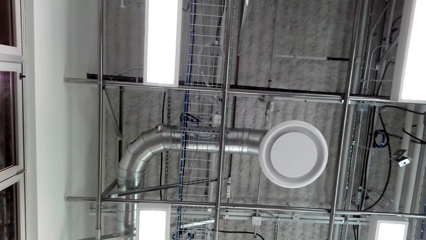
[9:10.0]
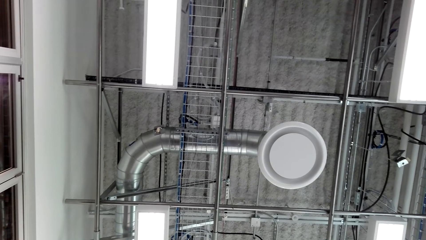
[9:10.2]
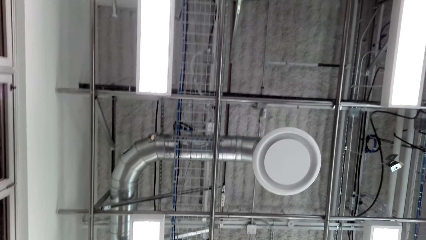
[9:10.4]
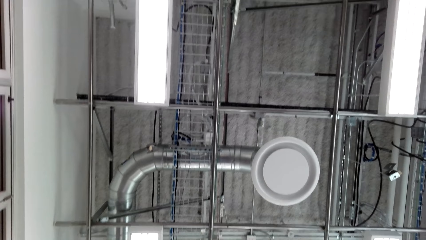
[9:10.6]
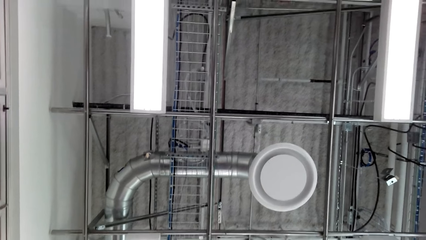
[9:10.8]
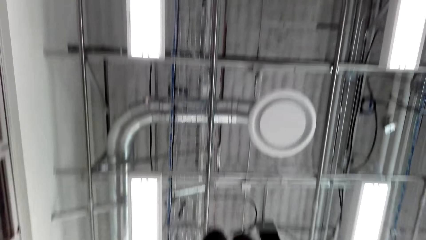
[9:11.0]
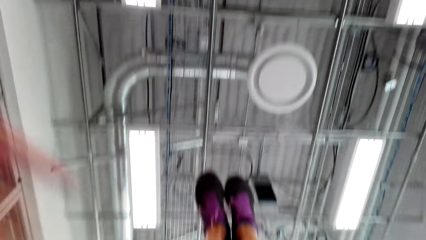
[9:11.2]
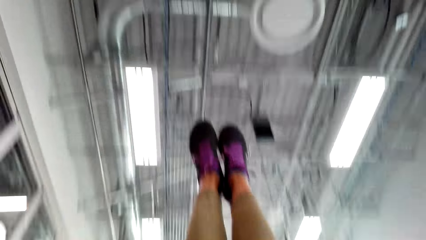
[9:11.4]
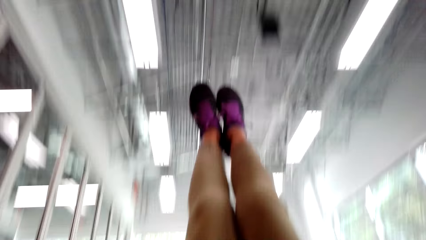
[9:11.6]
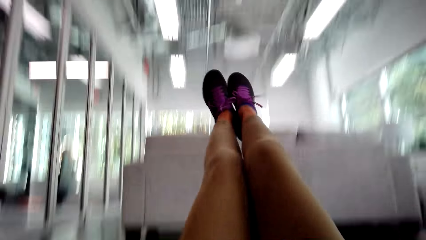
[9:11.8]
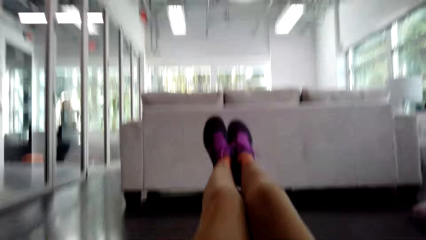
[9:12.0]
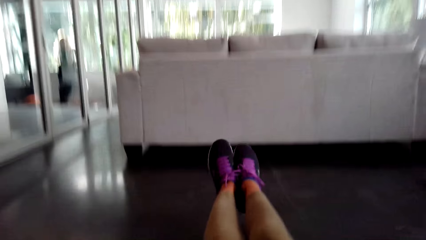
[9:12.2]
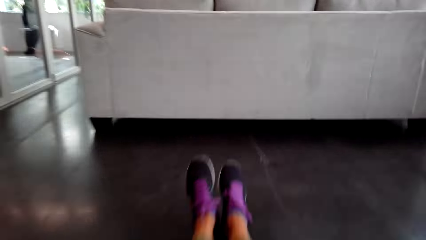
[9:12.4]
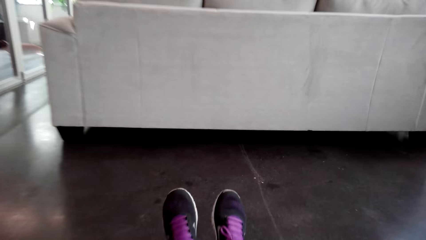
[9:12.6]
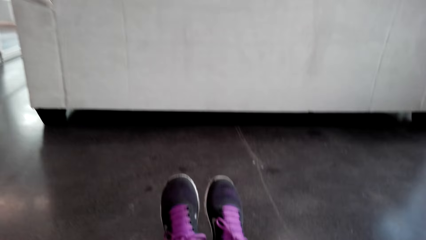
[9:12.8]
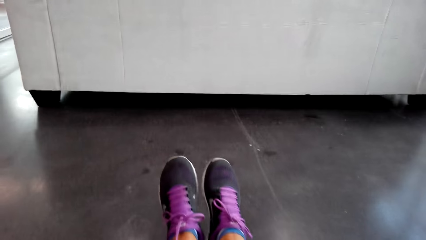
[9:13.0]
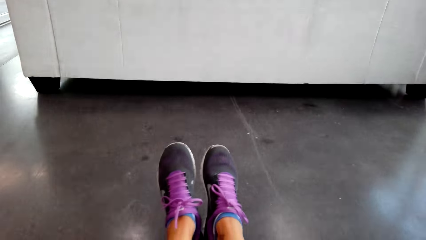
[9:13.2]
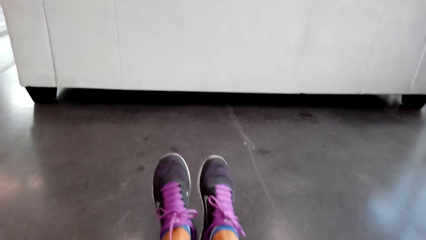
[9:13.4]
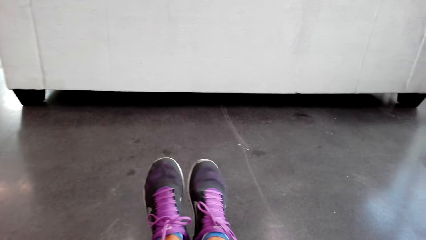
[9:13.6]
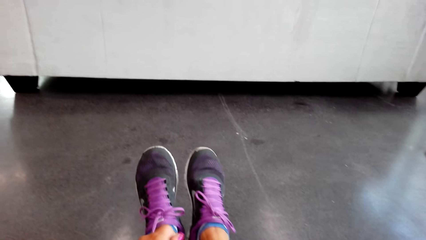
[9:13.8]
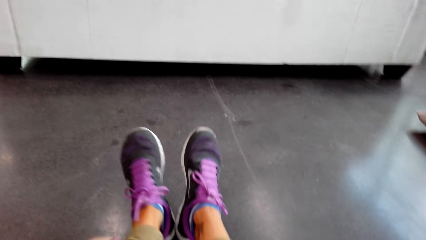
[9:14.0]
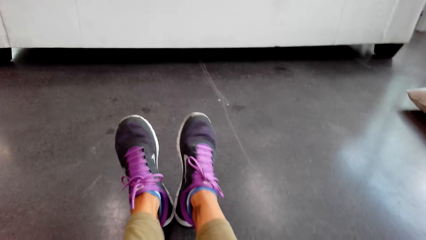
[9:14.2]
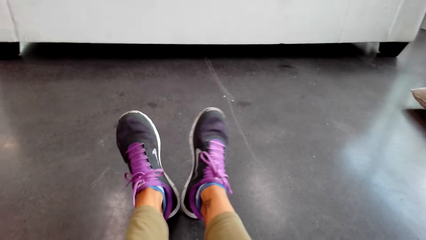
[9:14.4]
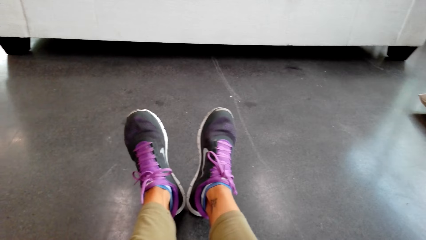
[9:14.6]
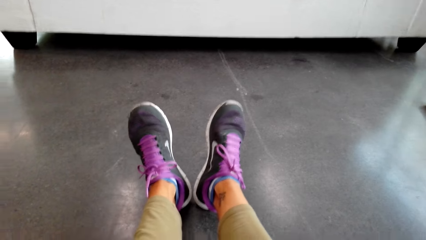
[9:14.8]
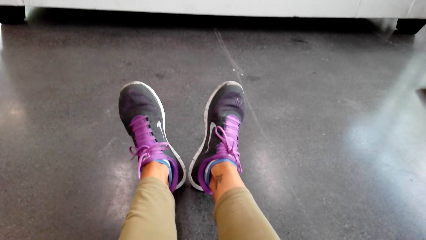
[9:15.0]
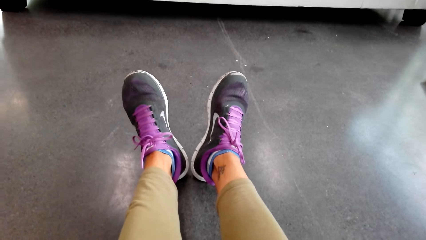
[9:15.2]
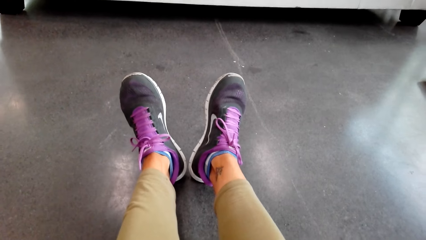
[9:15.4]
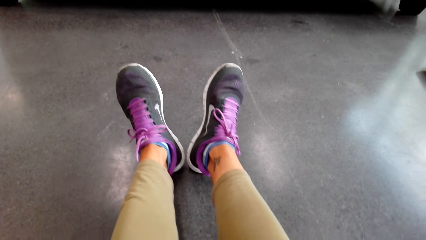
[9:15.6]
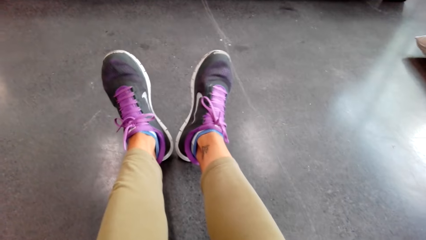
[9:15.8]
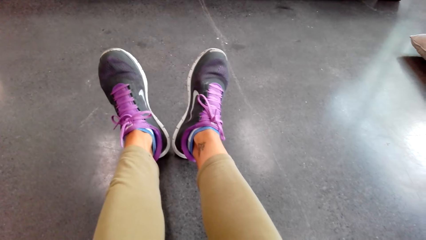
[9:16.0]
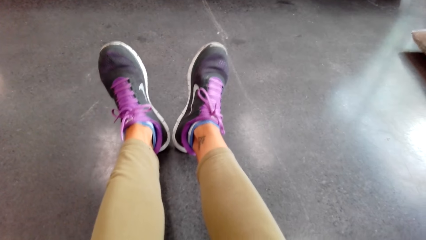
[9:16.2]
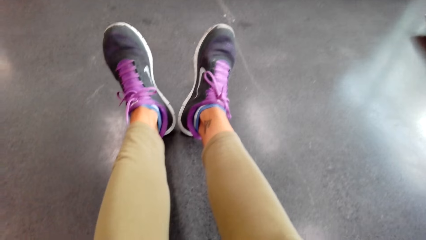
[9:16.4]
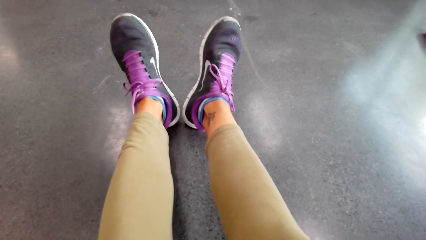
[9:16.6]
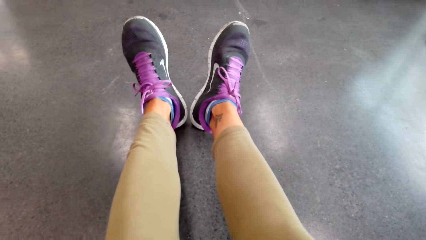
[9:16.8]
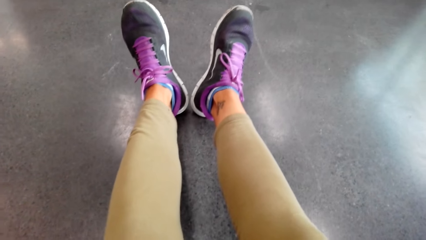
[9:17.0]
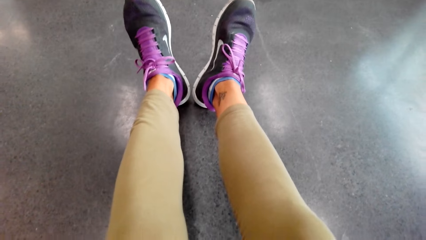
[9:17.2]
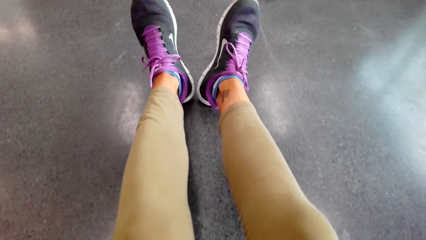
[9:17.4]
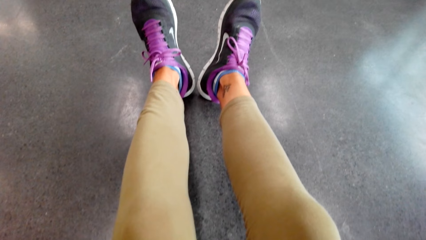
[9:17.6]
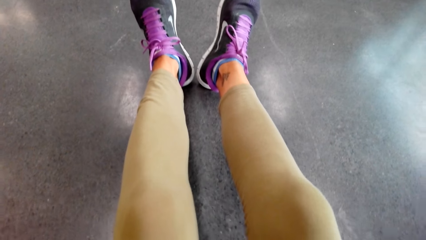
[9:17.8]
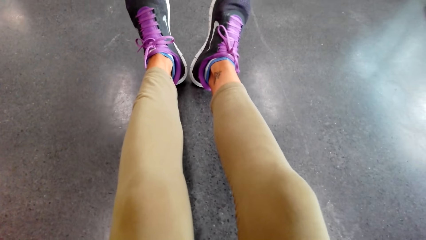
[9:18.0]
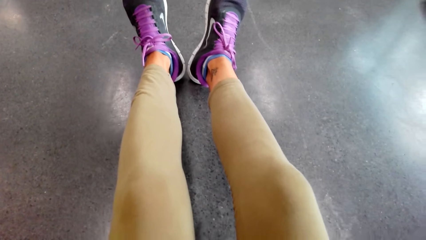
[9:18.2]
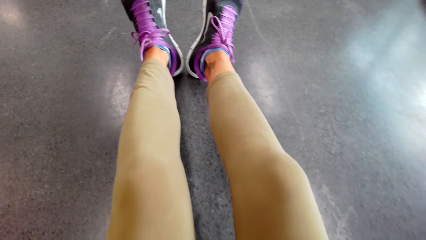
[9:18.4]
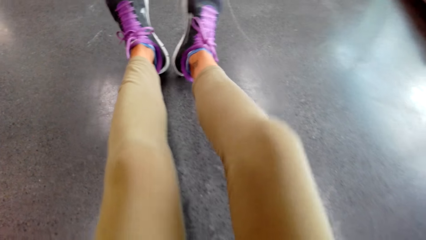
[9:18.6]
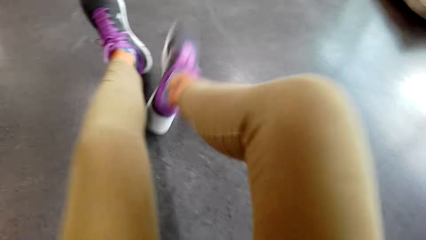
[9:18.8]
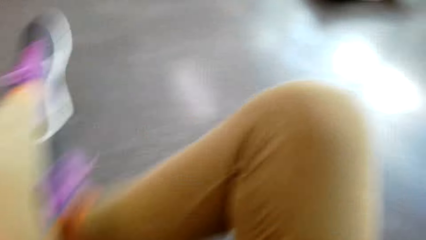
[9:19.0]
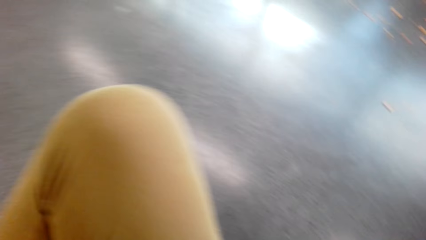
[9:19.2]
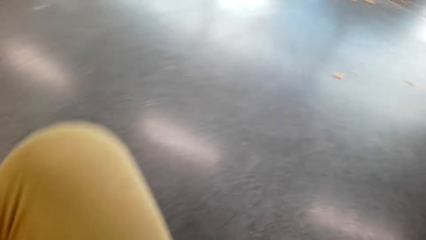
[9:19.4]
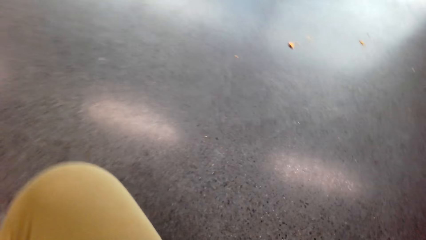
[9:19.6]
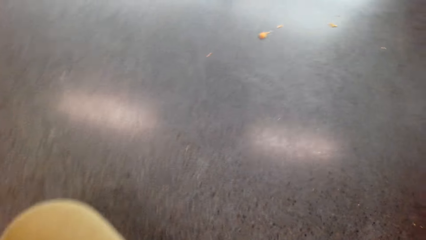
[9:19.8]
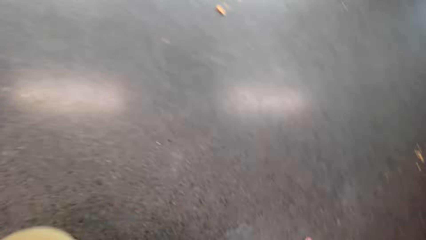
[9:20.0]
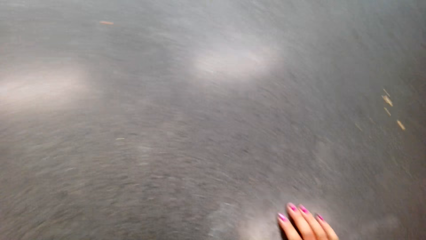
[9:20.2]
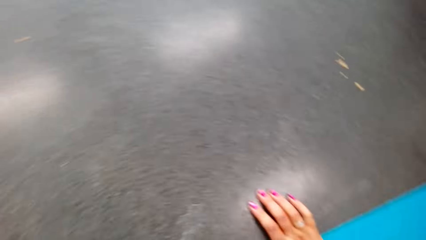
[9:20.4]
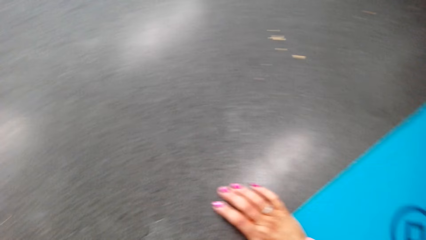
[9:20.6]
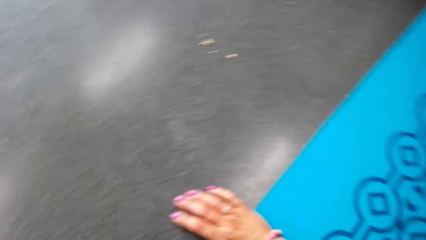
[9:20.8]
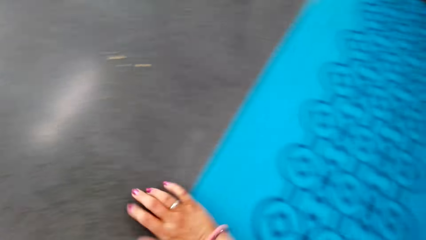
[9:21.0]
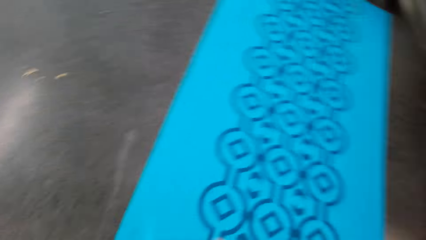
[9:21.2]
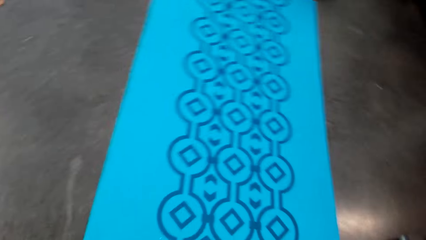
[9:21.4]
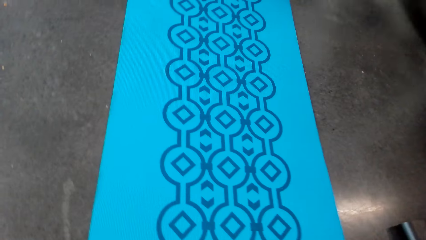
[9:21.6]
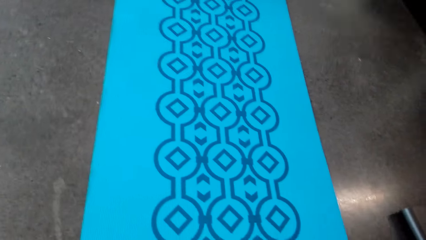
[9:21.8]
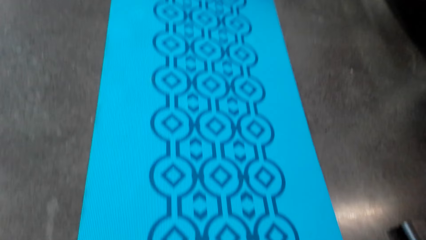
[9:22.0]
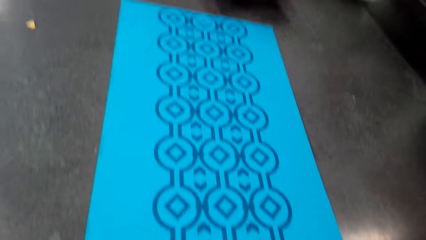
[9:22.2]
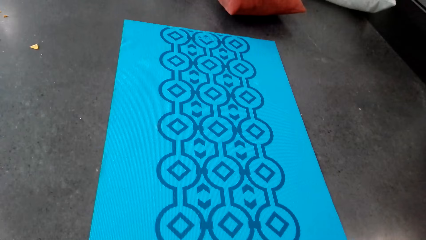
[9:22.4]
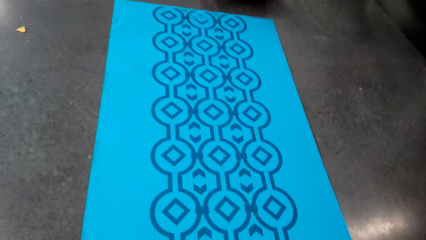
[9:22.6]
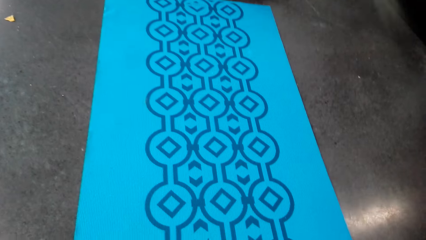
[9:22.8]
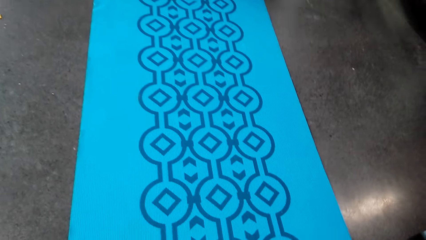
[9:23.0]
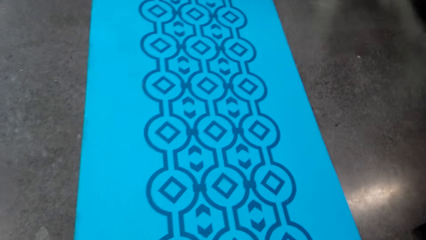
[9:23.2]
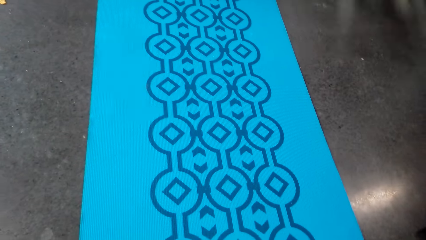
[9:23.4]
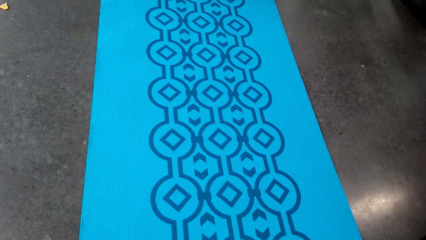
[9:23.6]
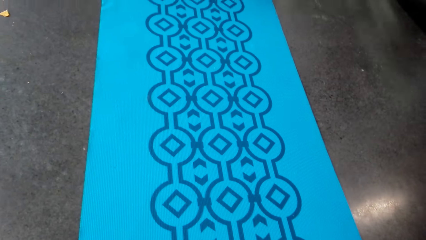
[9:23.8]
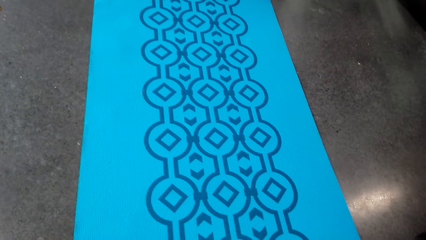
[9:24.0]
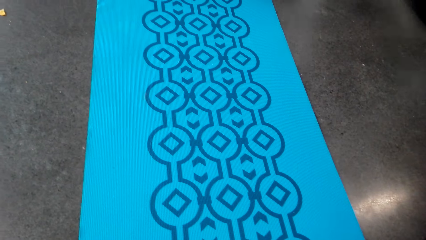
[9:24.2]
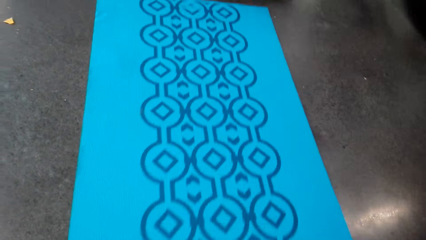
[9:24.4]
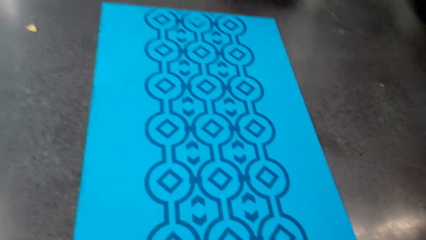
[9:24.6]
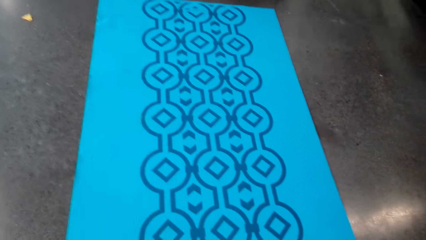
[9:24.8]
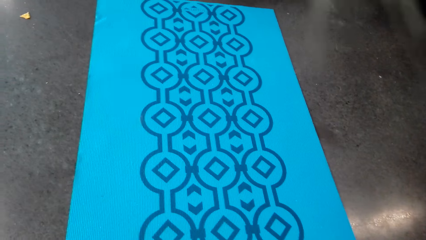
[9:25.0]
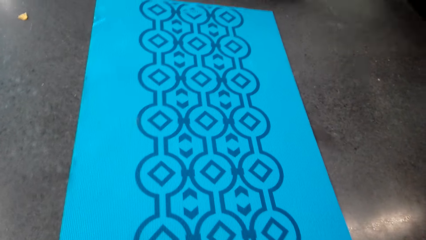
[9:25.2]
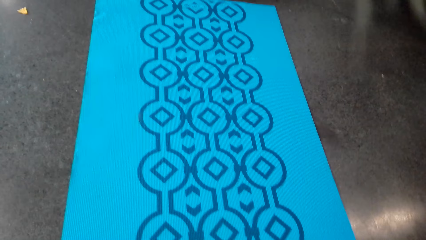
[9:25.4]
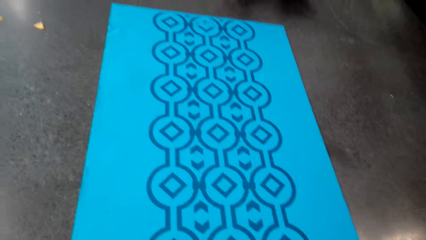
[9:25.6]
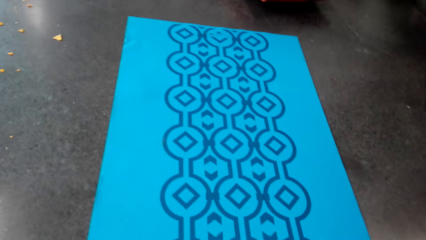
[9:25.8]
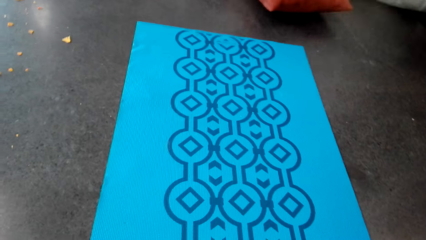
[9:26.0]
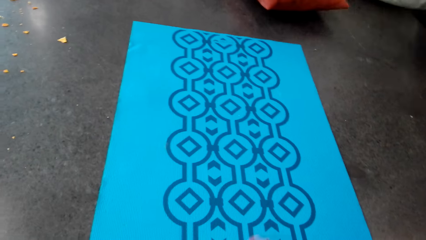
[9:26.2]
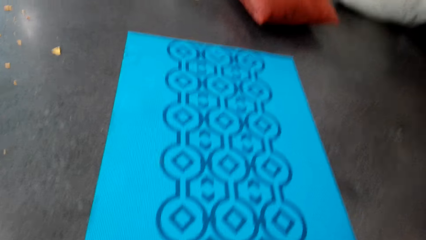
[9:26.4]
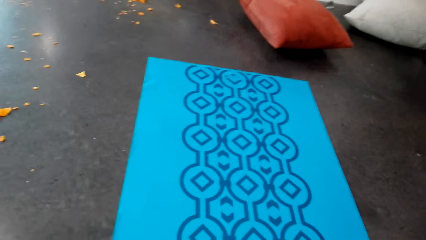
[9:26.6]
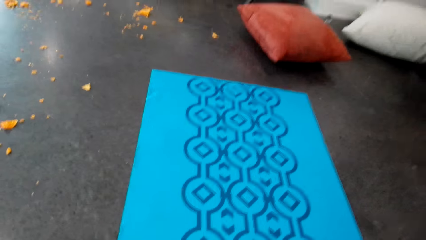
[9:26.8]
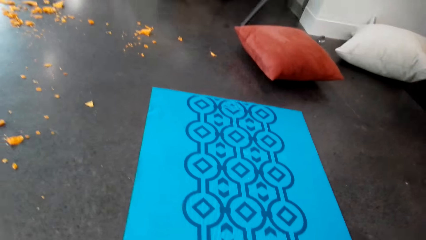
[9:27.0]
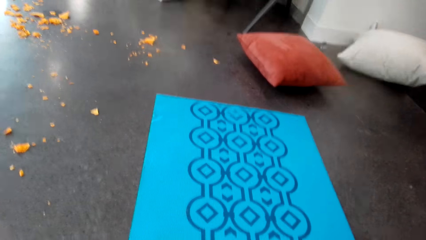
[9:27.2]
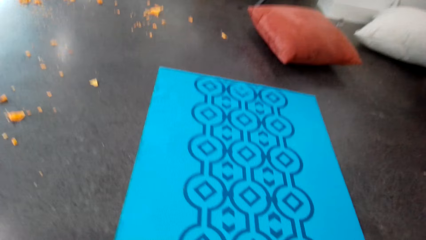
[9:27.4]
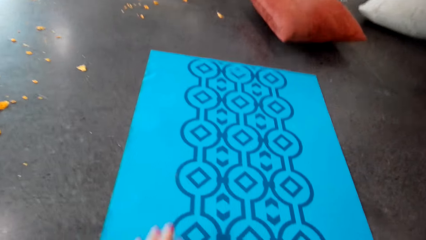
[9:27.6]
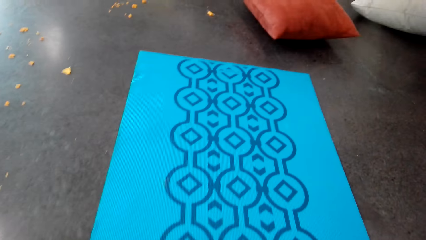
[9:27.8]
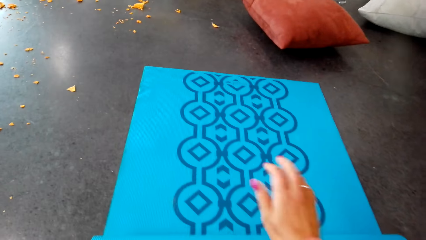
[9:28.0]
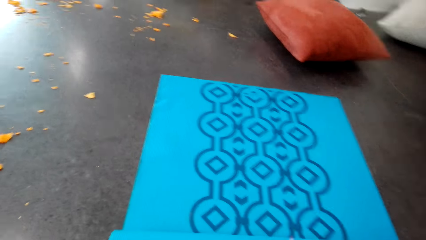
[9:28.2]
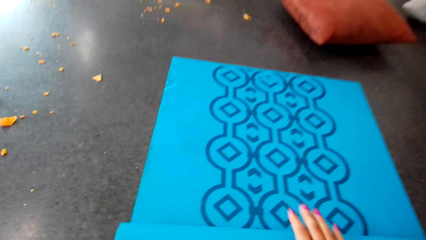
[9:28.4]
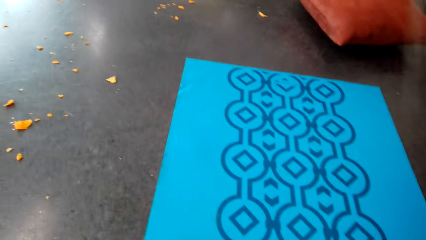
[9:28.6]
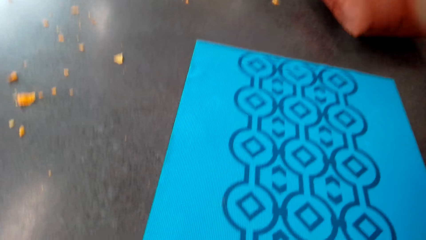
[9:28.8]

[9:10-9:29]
The camera wearer does the exercise on the floor. She sits on the yoga mat on the floor. A man speaks to the camera wearer. The camera wearer stands up from the yoga mat. She folds the yoga mat on the floor with her hands.
